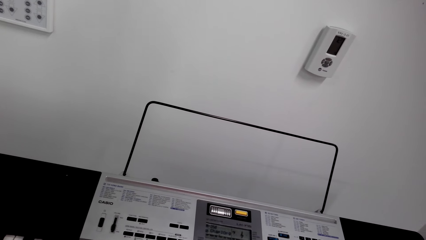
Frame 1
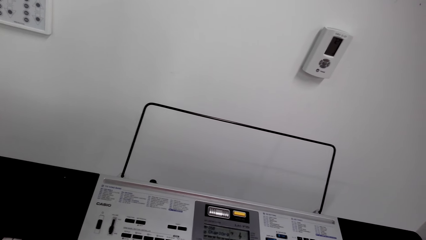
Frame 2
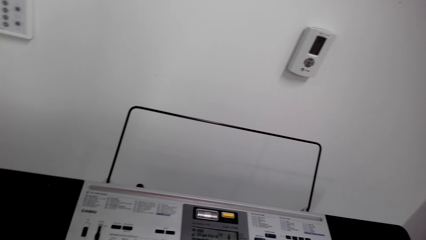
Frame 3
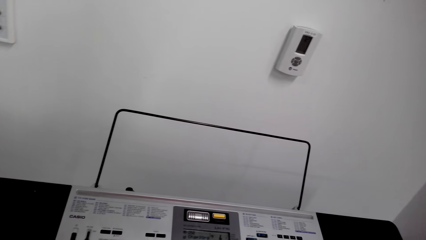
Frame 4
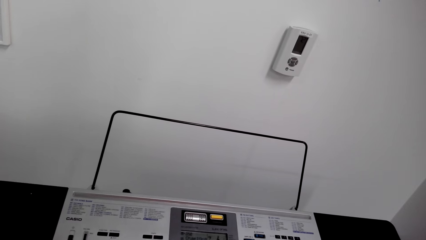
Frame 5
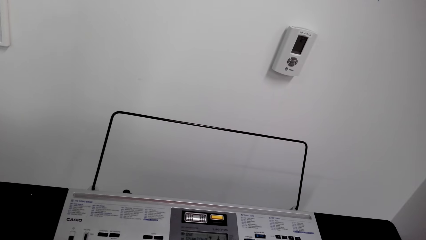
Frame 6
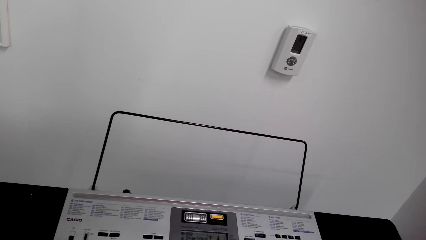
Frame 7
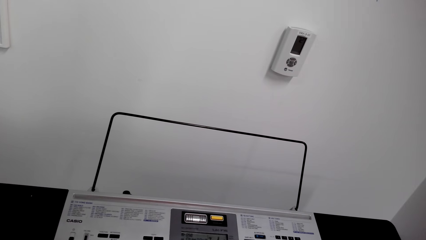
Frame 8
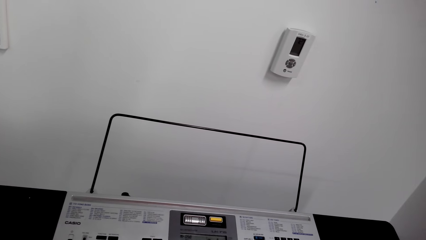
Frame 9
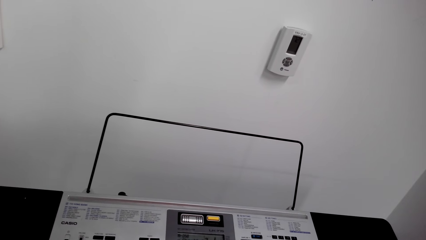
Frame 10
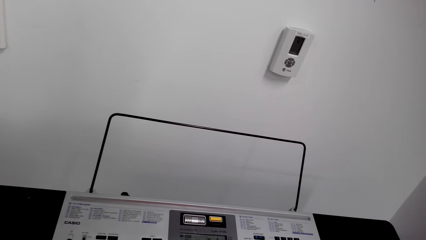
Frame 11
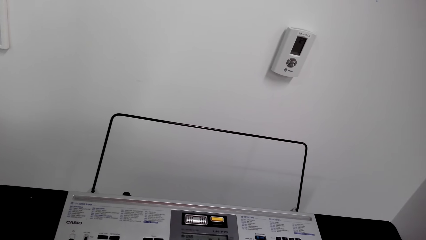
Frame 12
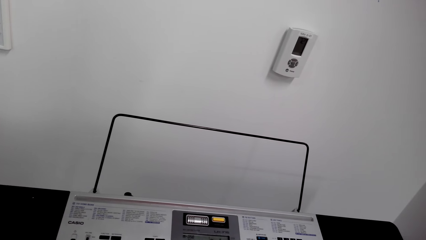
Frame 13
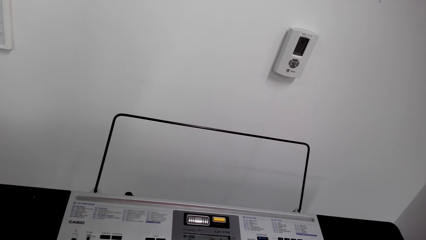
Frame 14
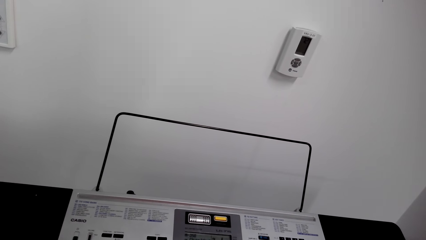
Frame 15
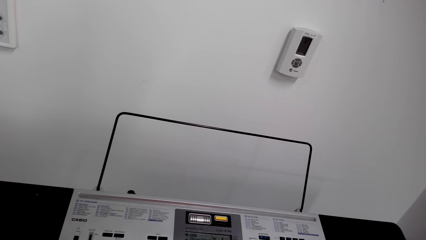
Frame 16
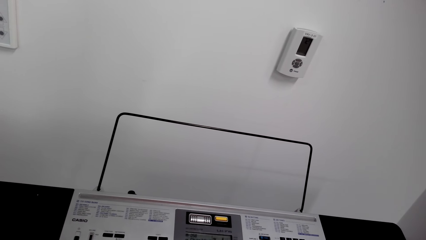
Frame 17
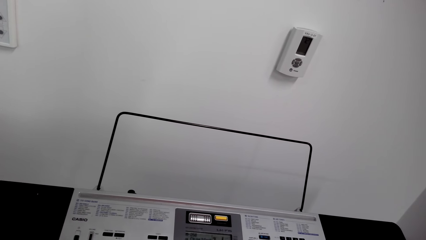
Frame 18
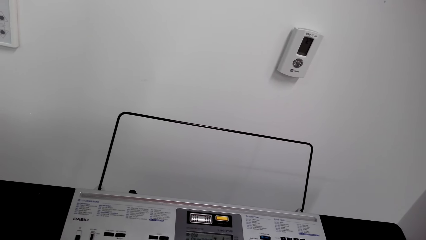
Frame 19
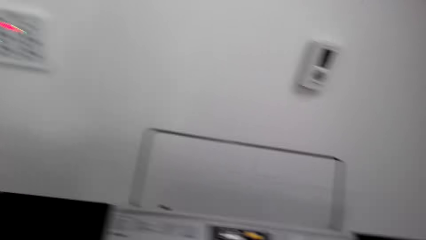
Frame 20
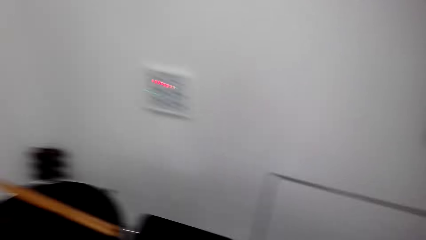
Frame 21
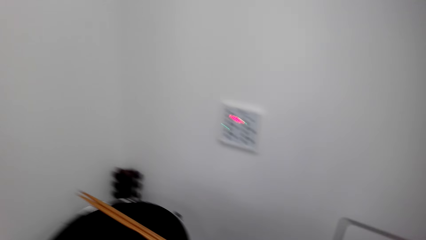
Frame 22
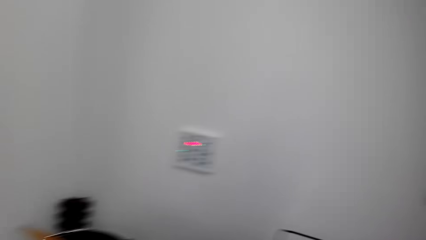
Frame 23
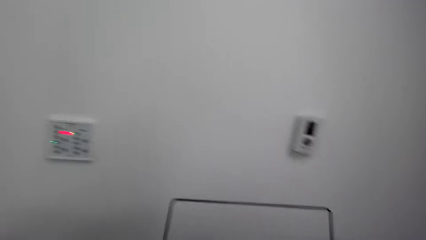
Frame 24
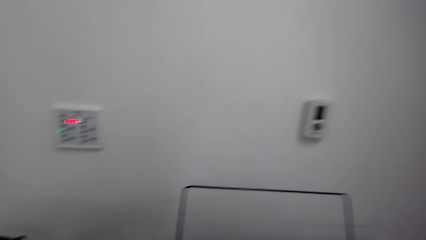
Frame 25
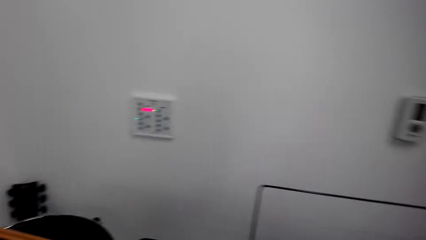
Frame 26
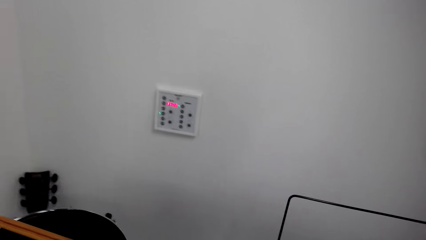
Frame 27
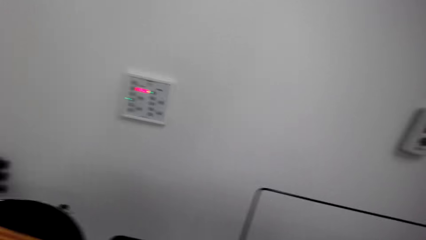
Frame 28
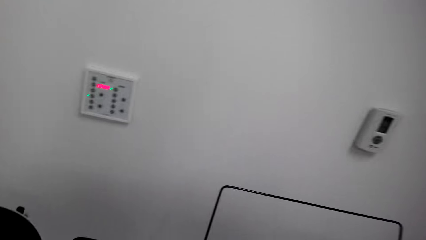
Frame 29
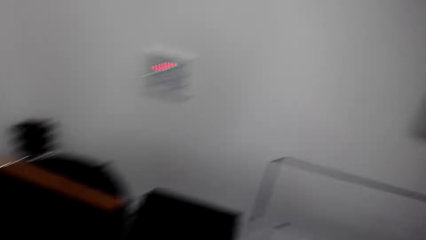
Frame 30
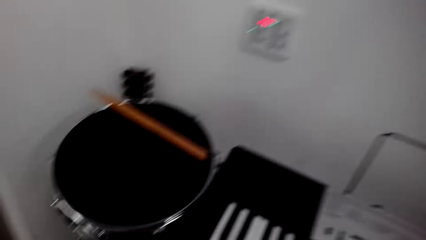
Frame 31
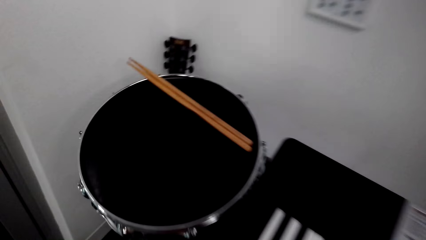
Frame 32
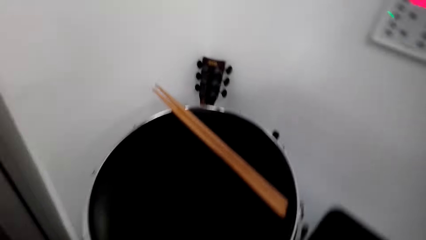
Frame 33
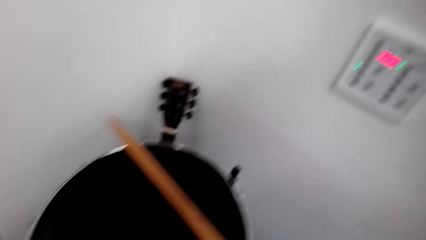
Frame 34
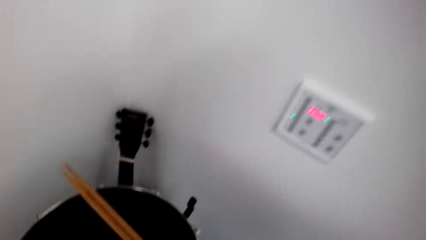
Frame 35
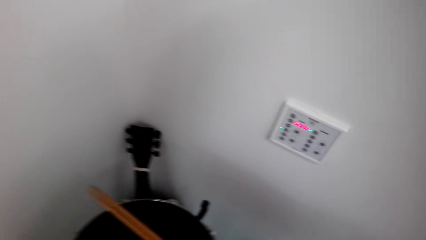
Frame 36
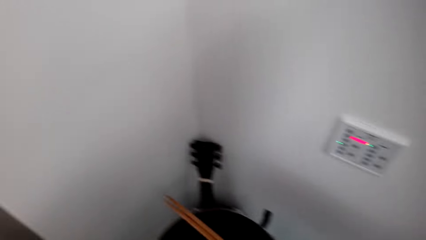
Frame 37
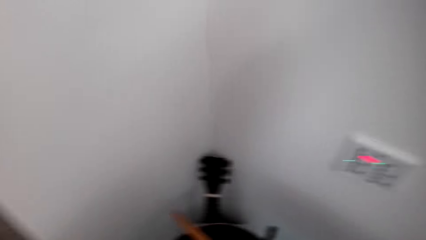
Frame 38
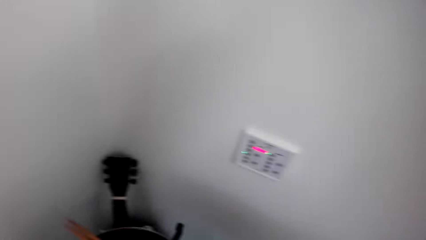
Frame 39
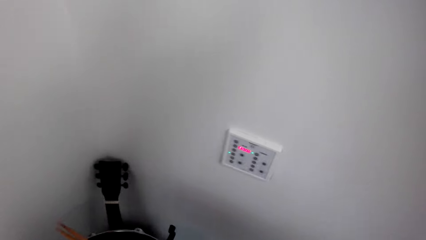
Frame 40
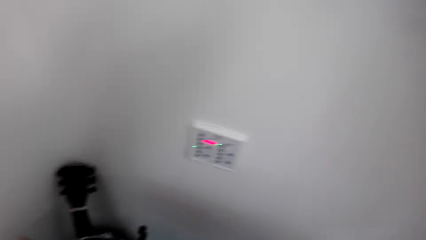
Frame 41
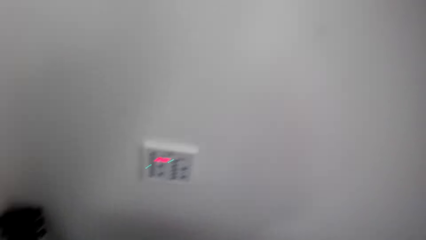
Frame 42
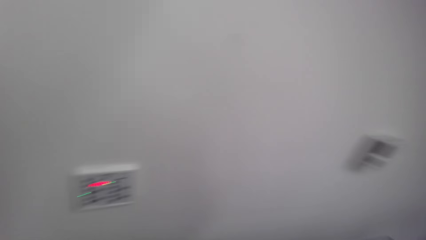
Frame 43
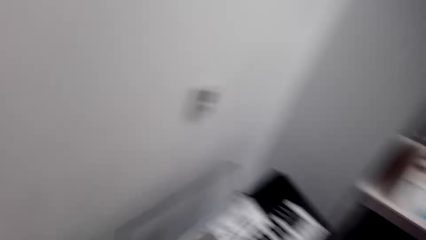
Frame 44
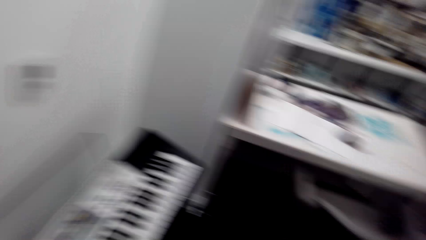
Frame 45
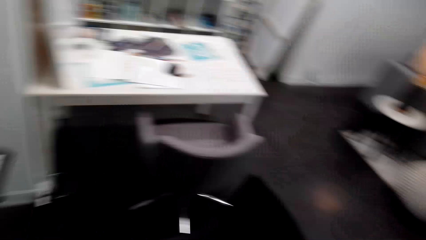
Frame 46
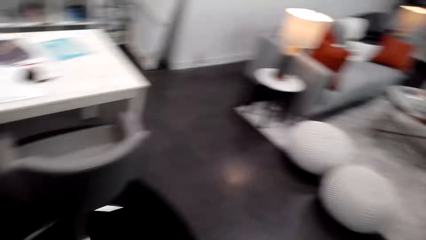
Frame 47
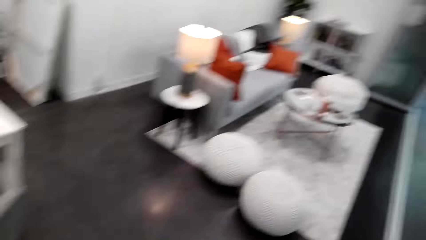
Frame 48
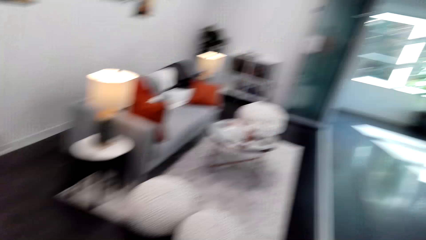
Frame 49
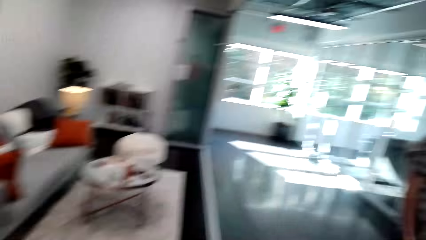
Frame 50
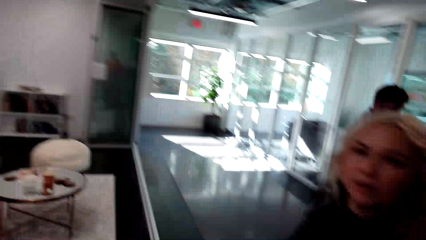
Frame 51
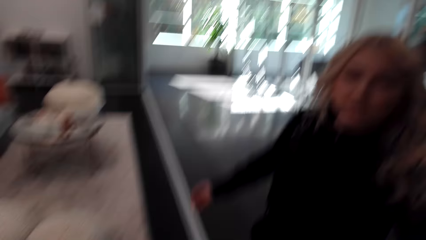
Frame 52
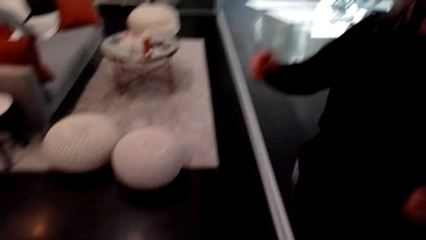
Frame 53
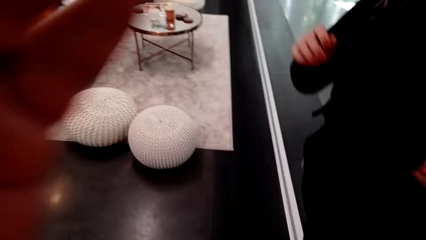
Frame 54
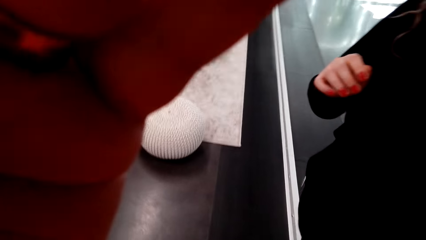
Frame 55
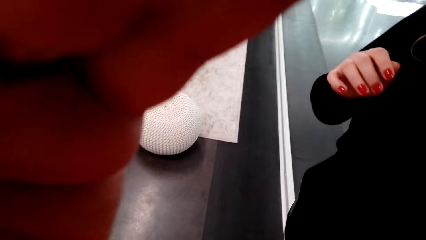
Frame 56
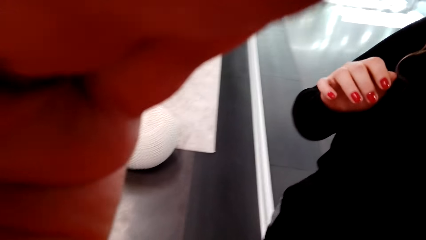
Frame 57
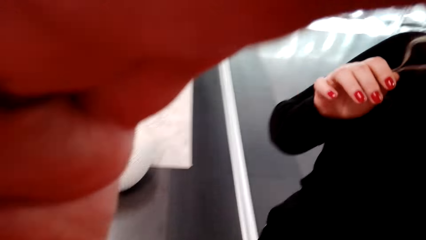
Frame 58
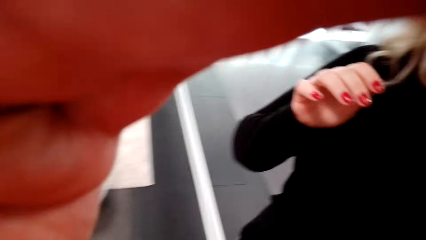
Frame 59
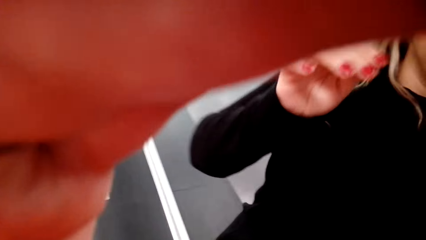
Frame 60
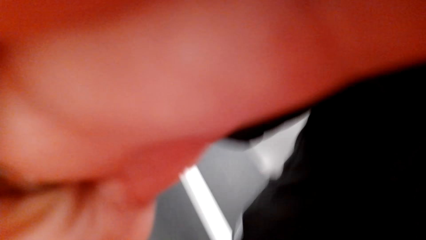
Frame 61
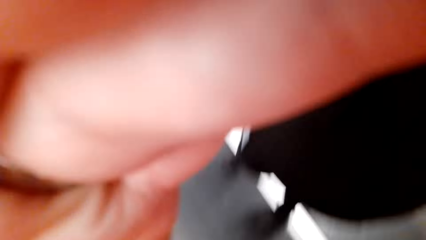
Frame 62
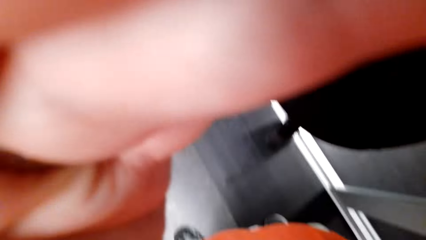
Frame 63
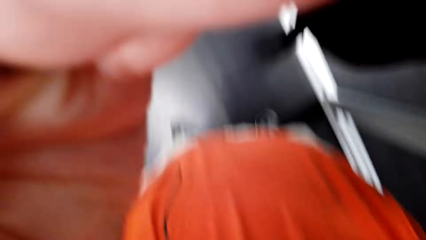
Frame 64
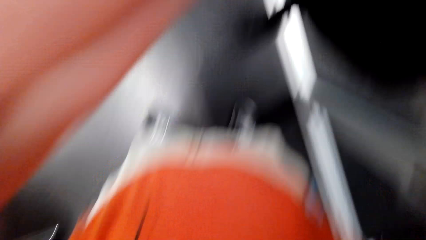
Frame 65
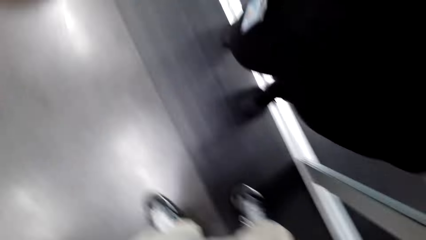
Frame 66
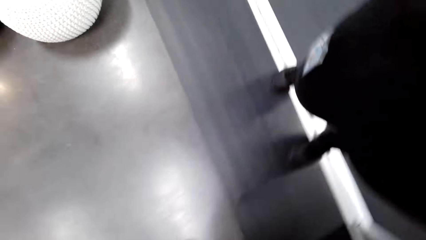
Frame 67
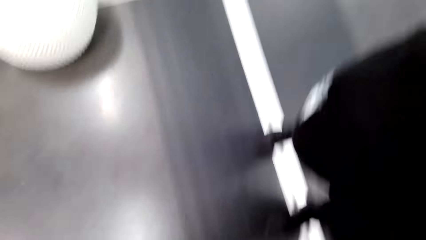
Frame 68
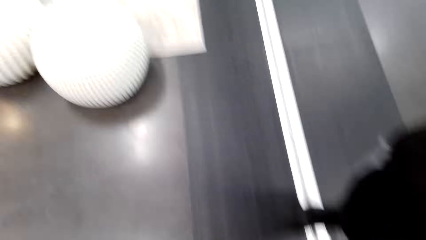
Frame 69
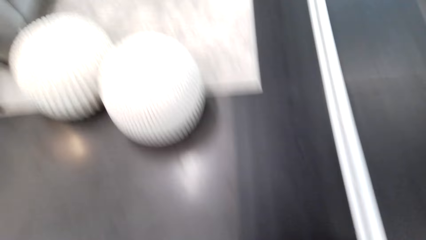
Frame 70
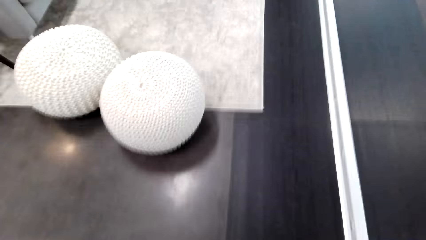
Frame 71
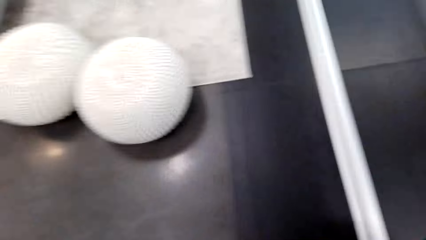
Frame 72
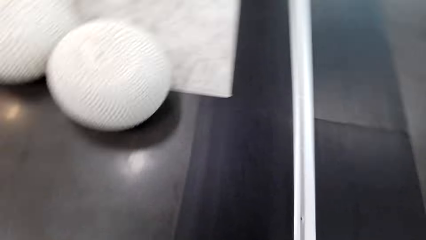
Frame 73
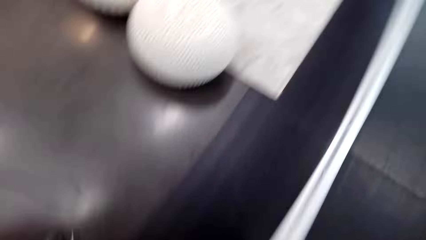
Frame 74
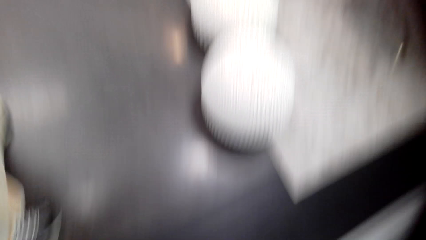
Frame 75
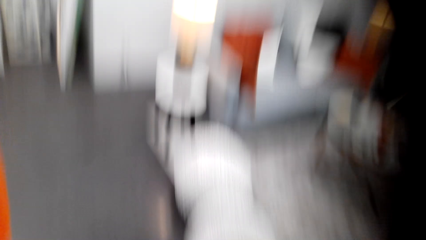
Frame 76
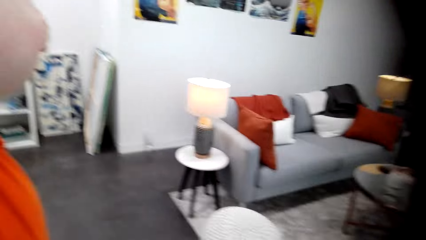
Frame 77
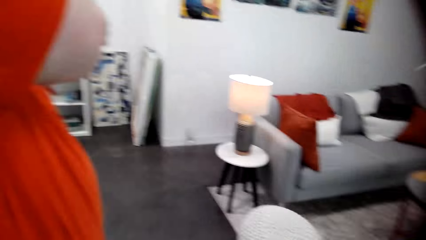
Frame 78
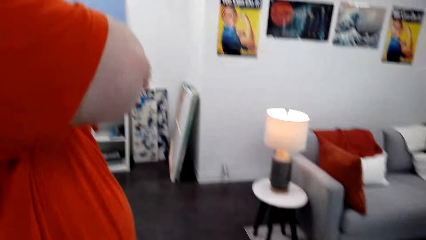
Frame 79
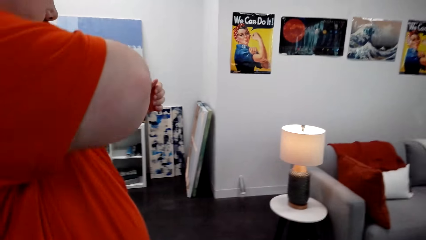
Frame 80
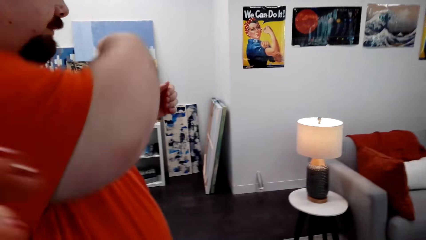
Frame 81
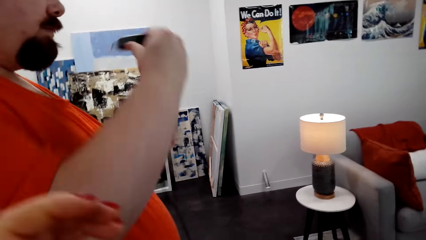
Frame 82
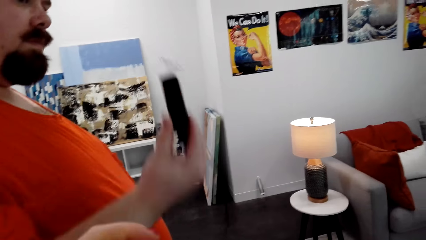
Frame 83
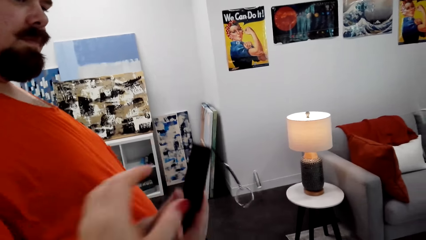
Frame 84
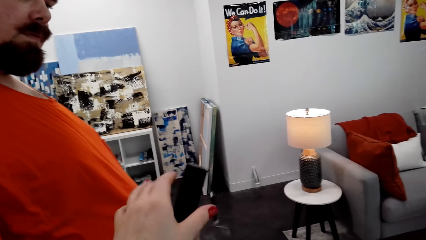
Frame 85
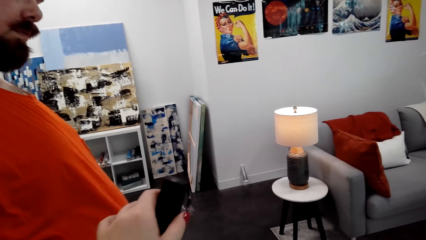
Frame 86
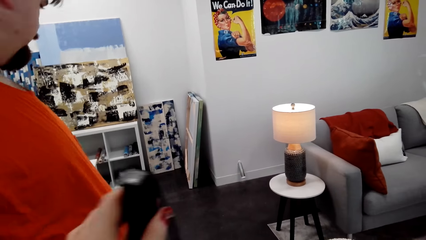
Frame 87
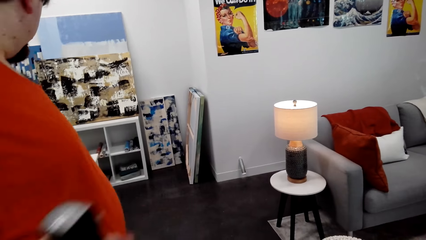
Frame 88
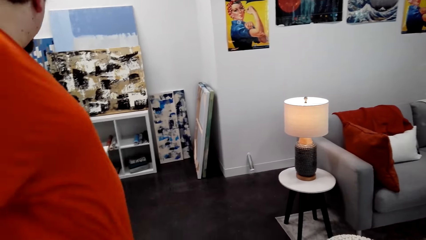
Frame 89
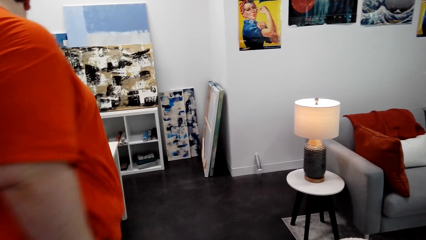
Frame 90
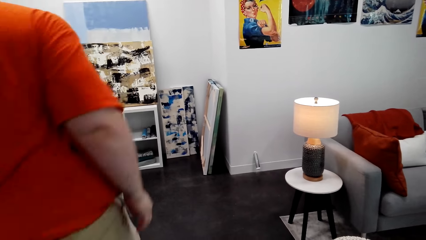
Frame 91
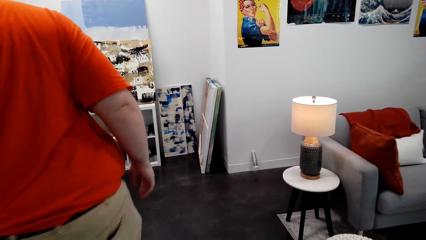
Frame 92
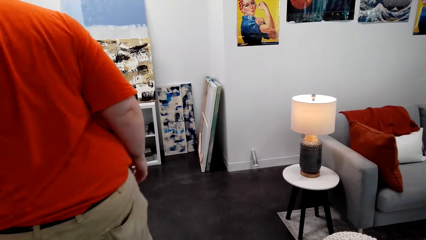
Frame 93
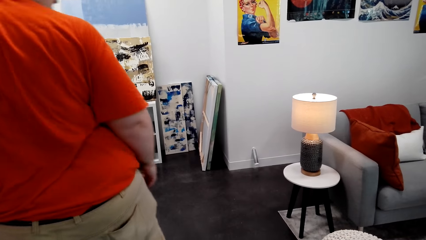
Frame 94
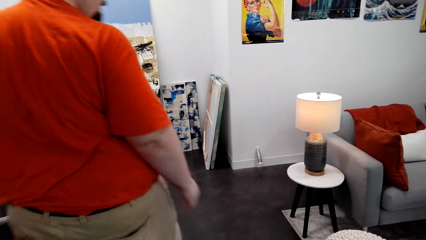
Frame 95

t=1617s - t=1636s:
The camera wearer looks around. They walk around. They adjust the head camera. A person stands near the camera wearer. The camera wearer gives the person the head camera. They look around. Another person looks around the room. The other person gives the camera wearer something. The other person walks around.
